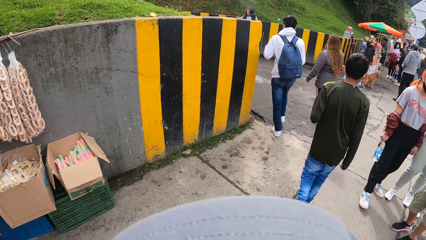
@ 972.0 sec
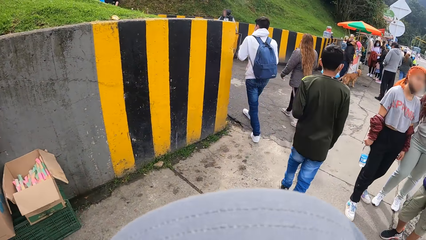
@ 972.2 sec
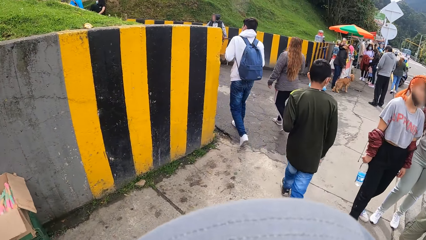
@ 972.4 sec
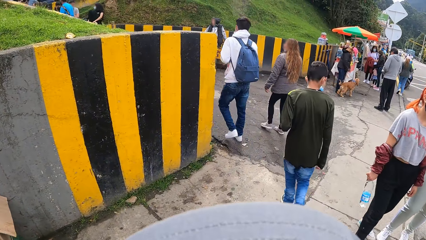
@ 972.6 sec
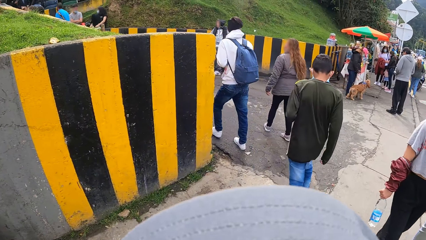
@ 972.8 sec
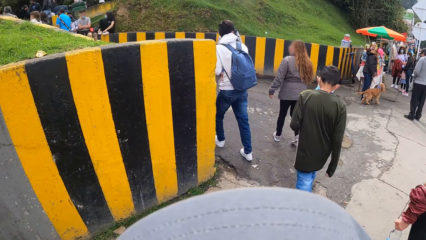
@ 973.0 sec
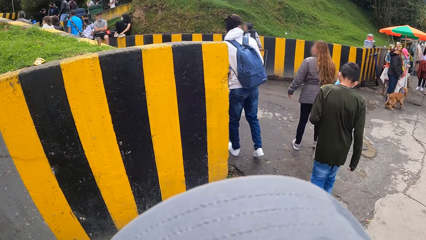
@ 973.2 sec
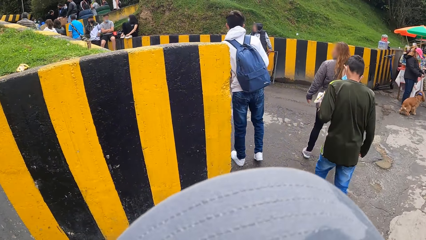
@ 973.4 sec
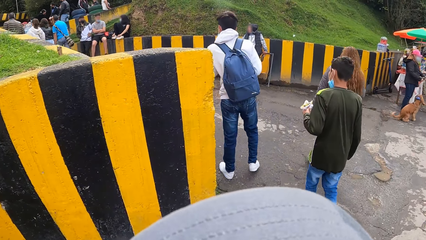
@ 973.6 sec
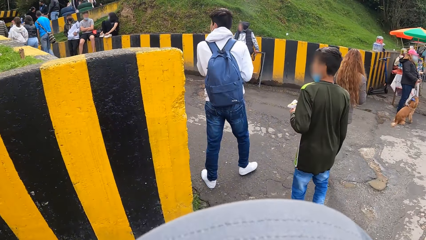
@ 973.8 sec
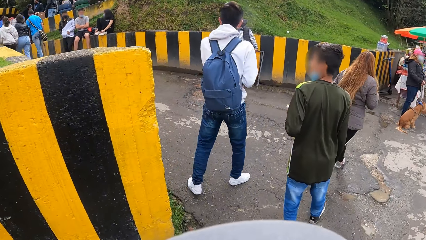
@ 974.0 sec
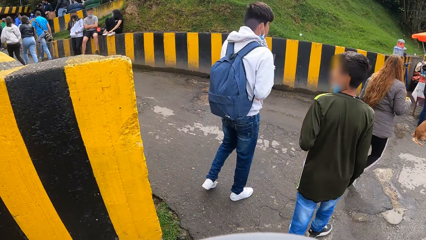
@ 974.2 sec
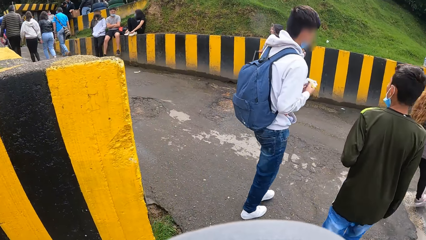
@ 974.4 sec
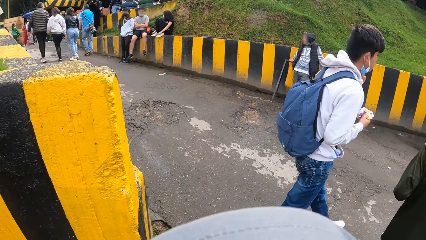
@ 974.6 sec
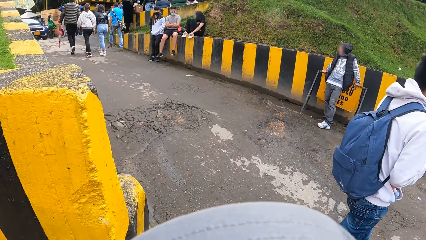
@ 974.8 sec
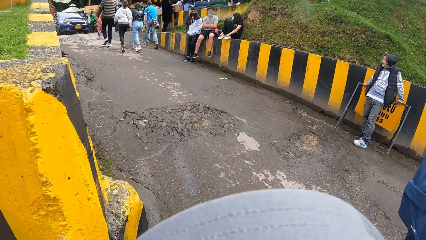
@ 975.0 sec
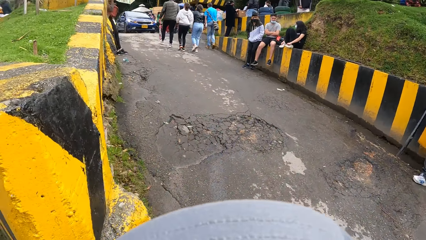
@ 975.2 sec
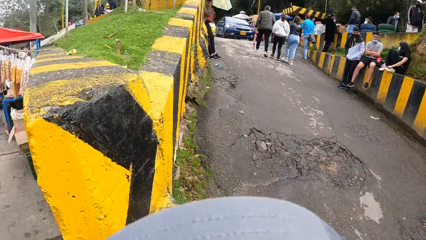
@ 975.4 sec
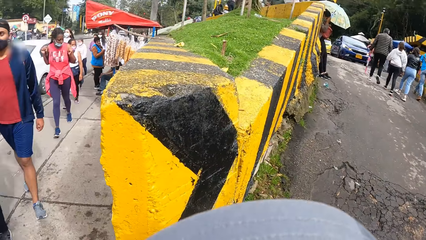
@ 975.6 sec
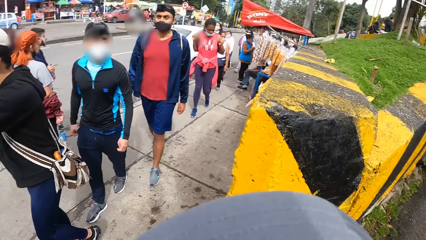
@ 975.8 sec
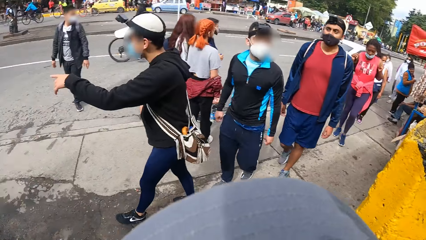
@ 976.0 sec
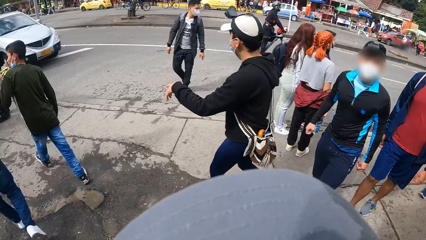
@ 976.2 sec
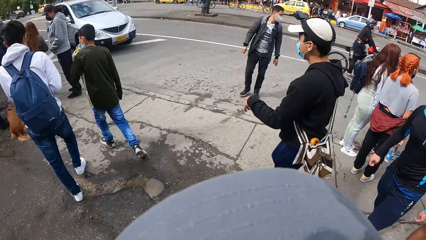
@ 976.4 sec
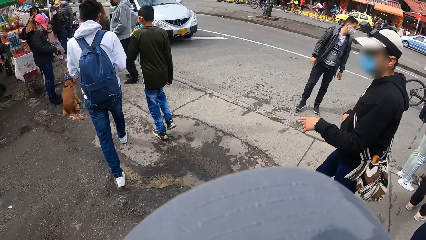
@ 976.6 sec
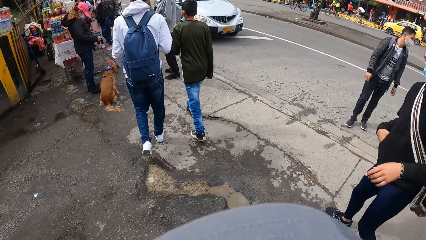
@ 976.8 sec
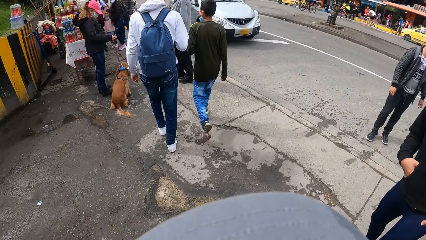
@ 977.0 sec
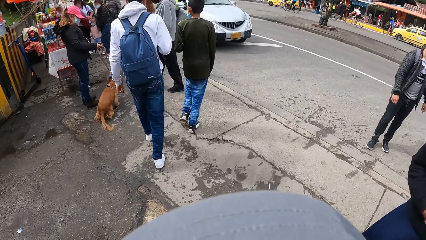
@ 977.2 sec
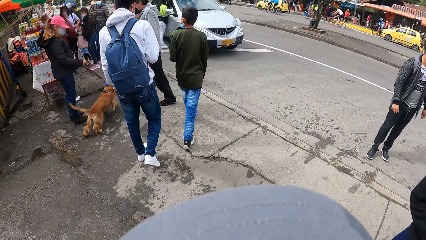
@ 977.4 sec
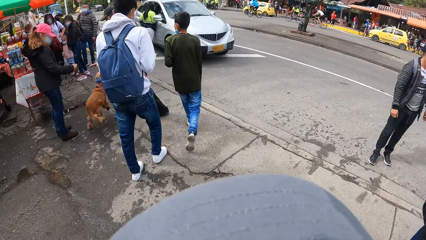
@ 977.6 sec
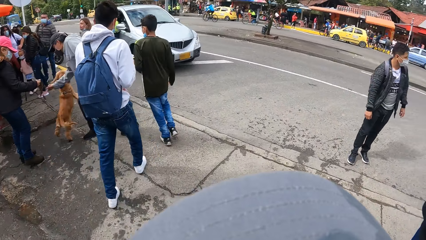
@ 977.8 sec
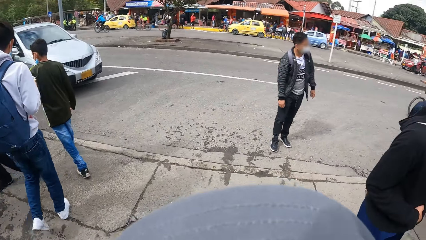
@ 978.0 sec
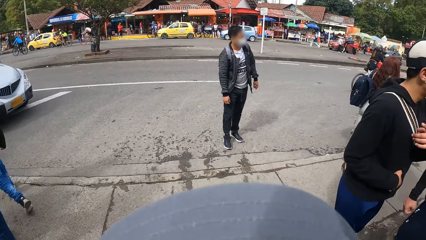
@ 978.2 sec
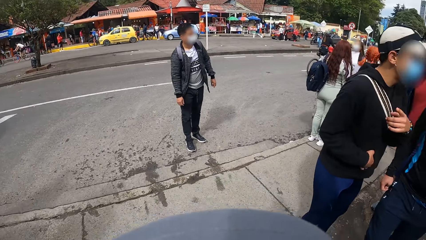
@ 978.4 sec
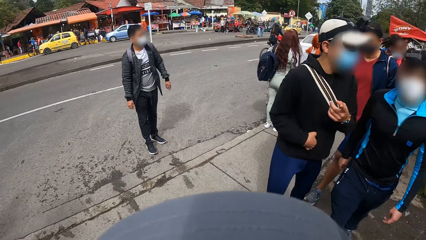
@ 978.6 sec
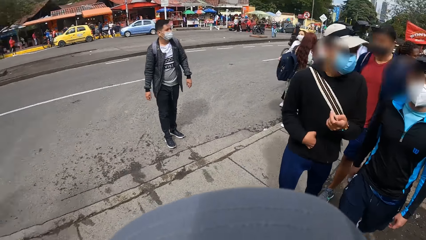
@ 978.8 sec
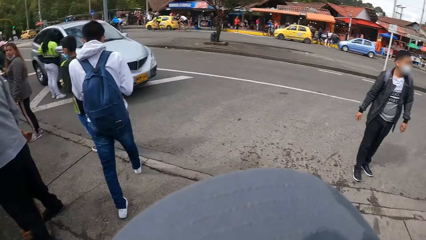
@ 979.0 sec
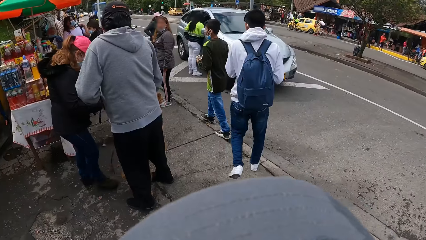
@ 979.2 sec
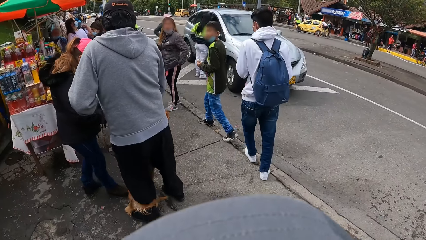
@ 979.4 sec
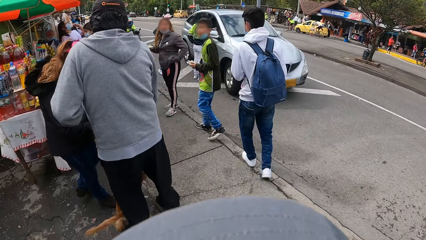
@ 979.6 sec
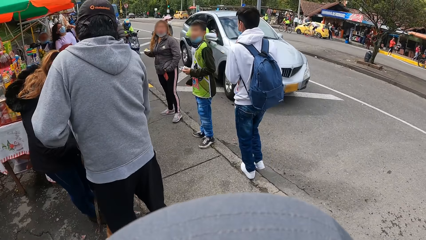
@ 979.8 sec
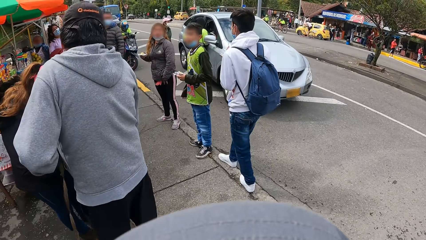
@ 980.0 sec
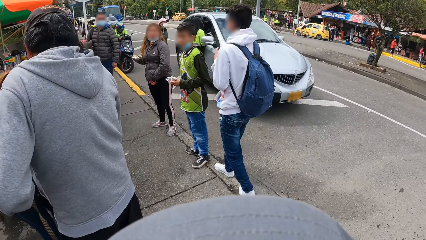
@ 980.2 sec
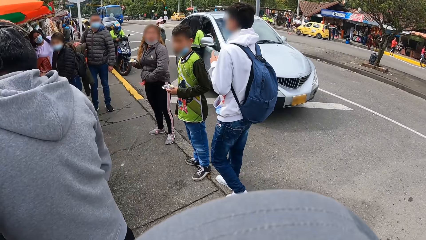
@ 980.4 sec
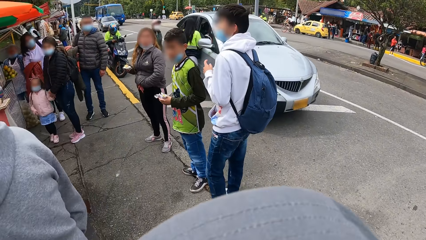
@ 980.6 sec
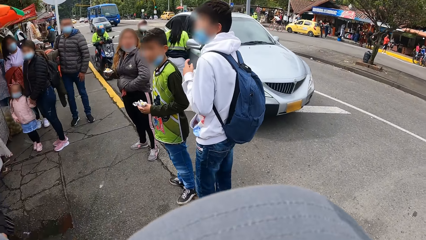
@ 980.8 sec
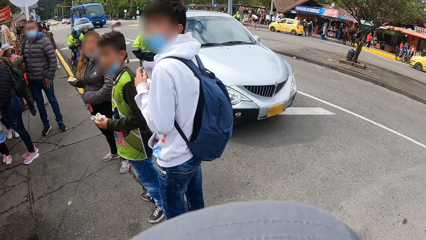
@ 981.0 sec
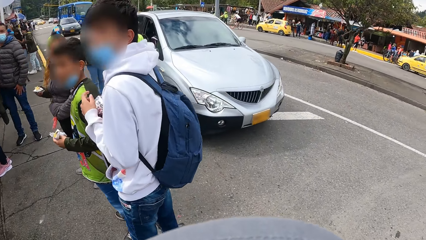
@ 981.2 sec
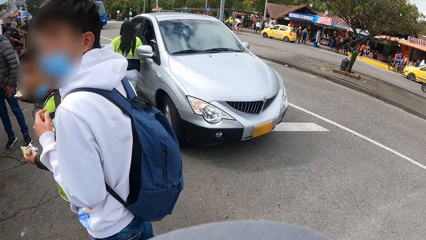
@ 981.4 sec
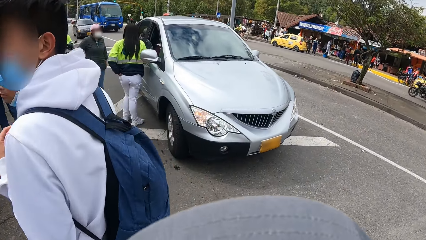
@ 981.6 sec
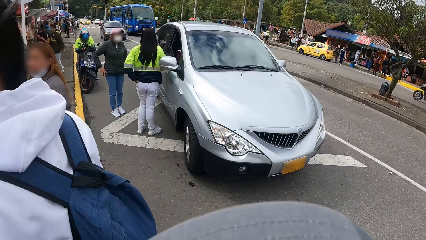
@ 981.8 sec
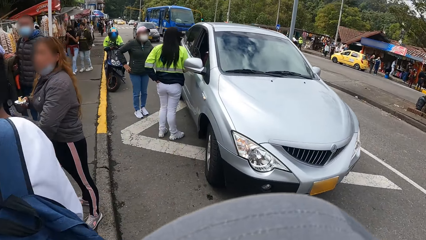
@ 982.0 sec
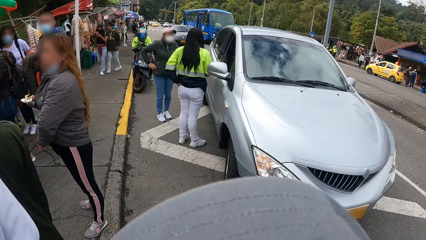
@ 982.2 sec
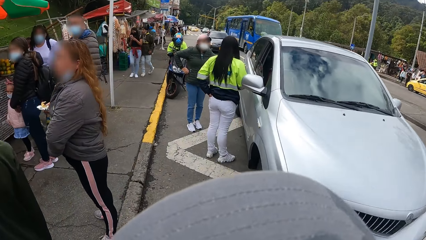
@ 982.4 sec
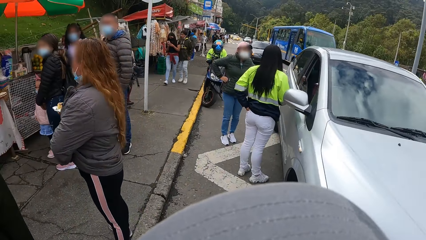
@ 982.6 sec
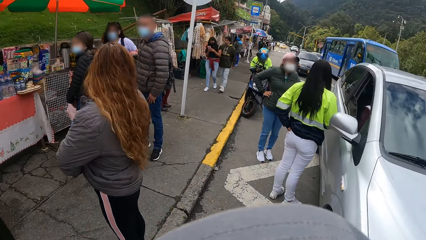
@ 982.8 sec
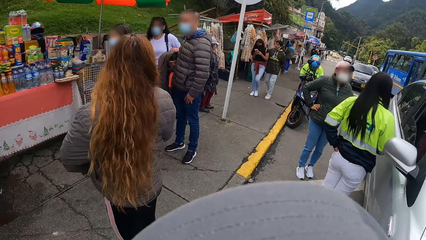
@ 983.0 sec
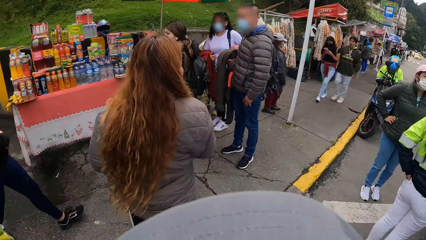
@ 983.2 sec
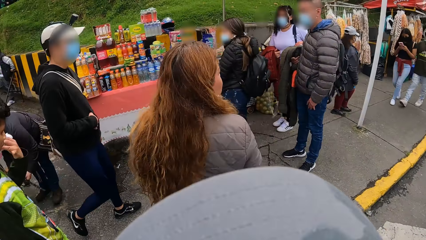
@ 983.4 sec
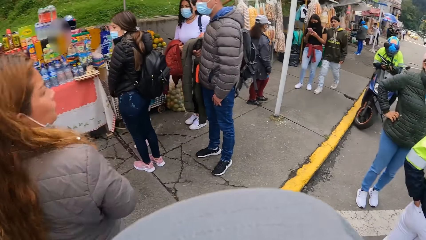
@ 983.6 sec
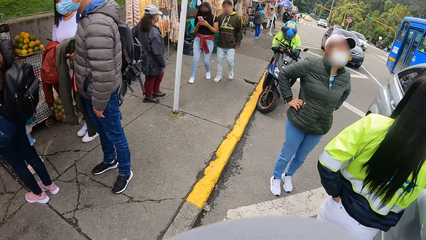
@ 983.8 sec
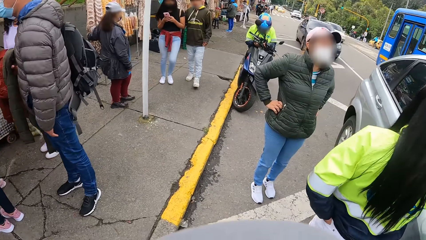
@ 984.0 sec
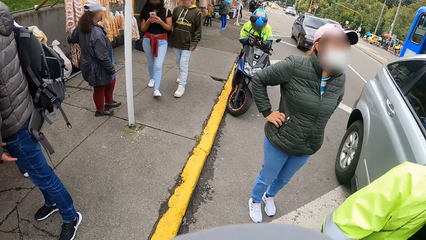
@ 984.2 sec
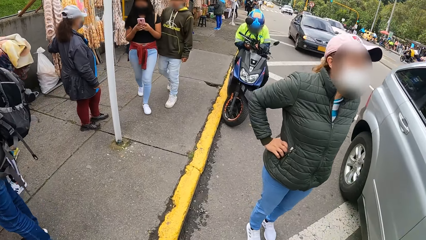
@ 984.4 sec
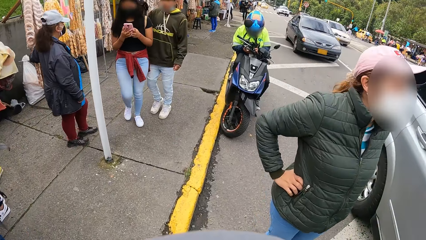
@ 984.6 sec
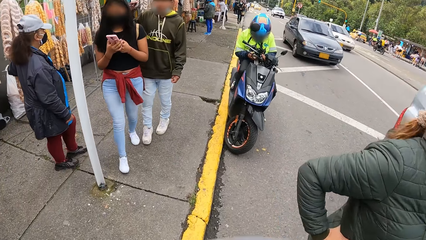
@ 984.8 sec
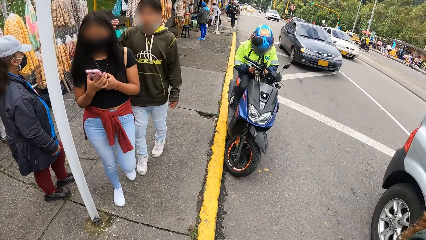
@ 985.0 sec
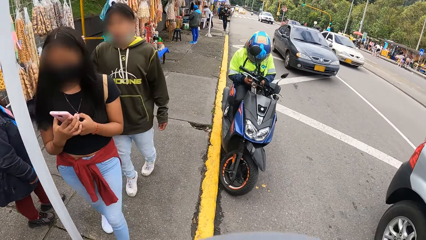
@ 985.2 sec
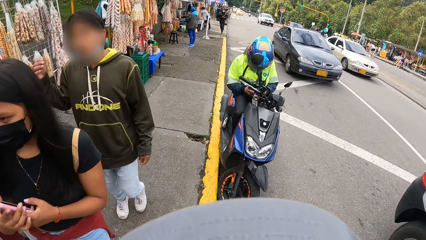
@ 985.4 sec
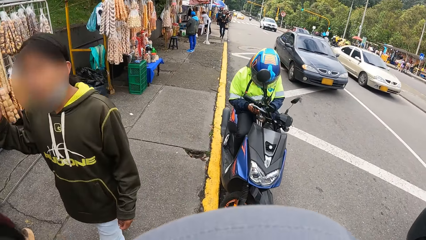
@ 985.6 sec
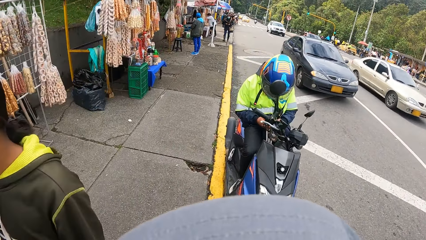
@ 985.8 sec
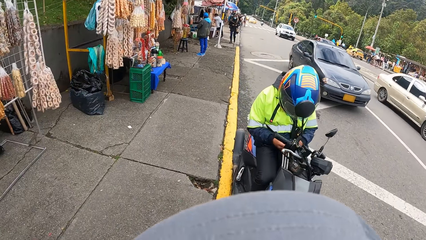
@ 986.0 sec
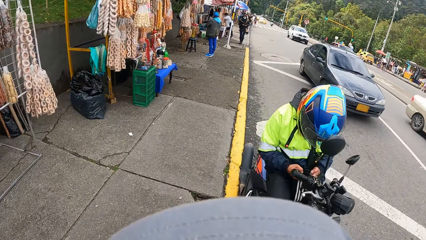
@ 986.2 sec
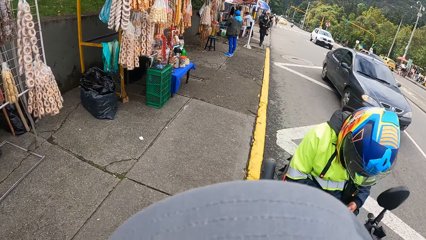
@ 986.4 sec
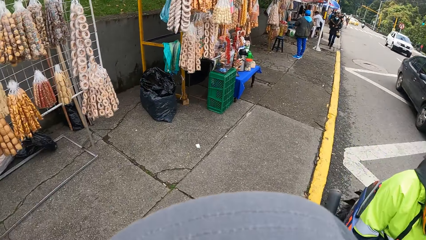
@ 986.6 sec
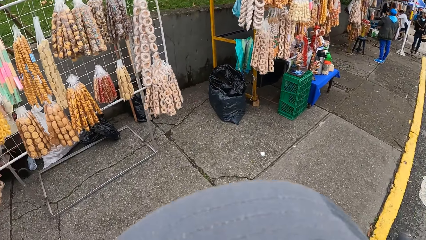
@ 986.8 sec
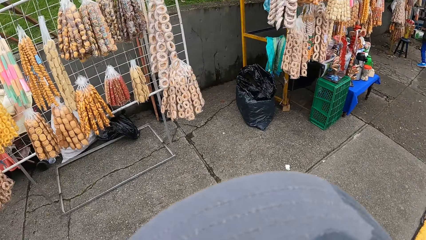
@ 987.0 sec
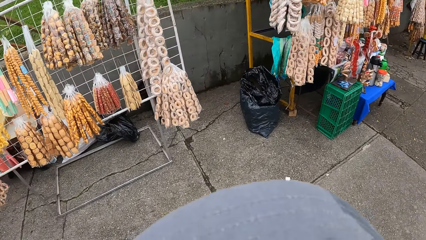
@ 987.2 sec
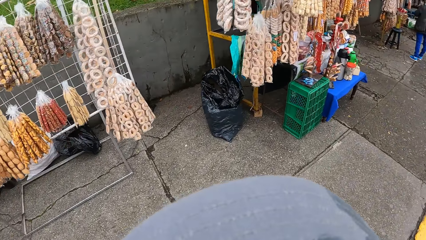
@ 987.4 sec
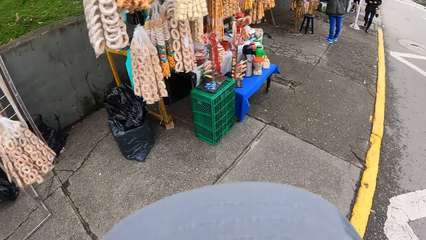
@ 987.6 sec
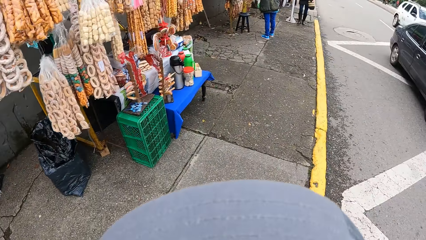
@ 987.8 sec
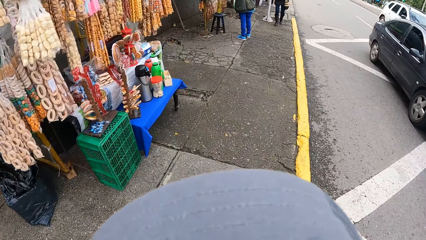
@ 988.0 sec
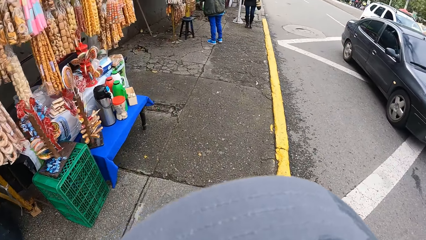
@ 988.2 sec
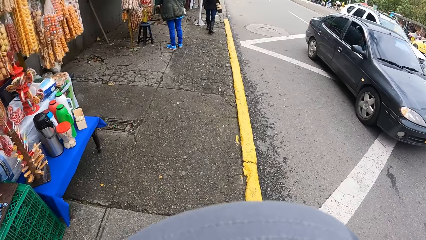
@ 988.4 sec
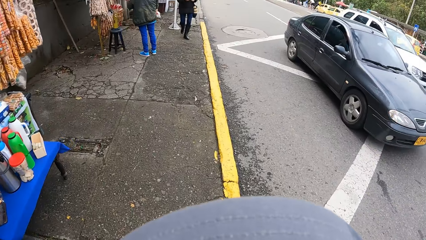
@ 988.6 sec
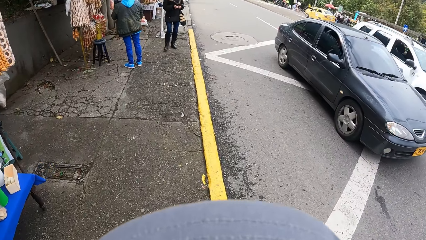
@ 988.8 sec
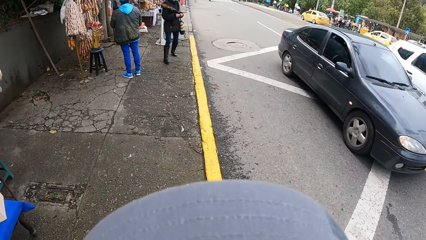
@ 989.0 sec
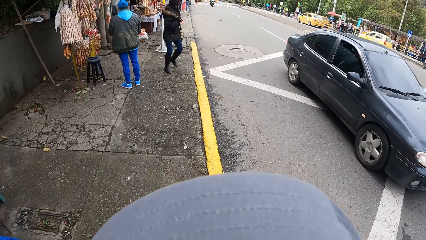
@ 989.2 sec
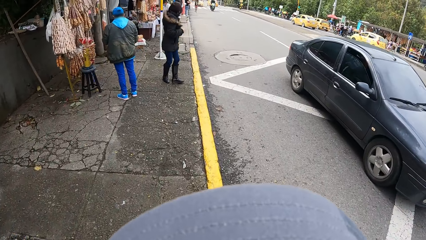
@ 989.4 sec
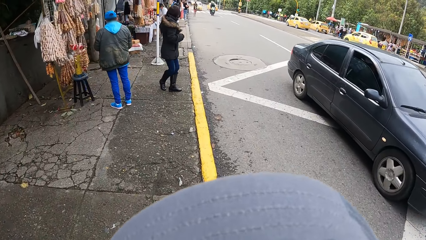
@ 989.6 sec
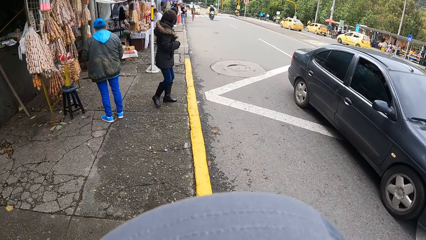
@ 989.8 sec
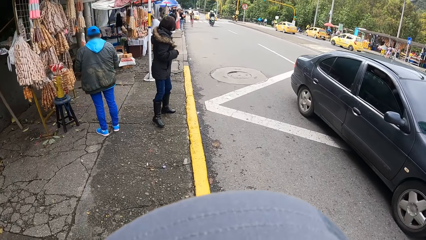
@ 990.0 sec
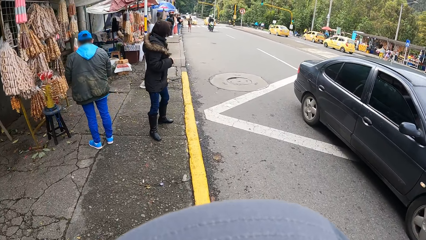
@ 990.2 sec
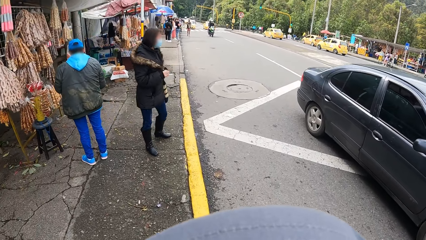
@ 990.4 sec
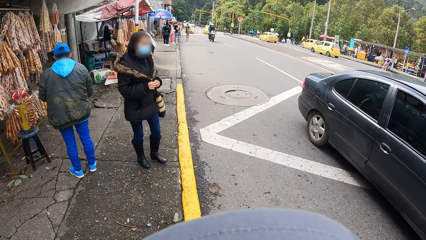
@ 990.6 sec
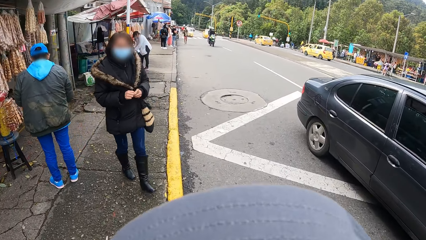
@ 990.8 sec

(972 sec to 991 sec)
The camera wearer looks around in the street. A man walks around on the pedestrian path in the street. The camera wearer walks on the pedestrian walk on the street. They look around in the street. They walk on the pedestrian walk on the street.
